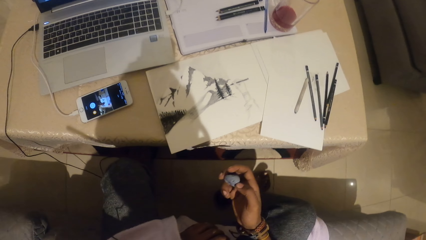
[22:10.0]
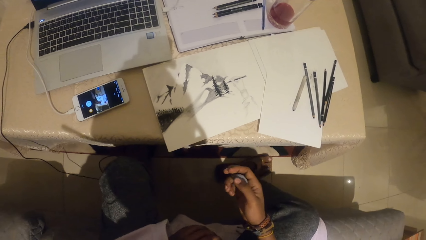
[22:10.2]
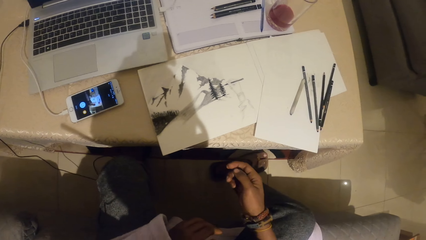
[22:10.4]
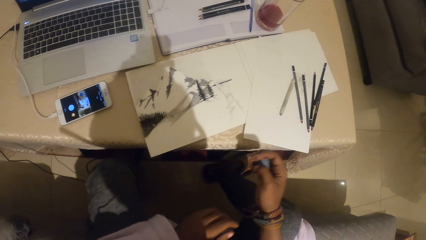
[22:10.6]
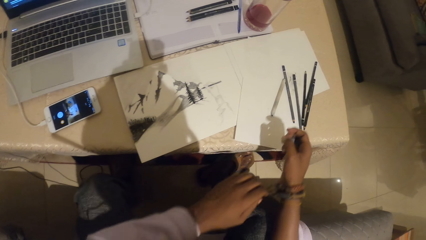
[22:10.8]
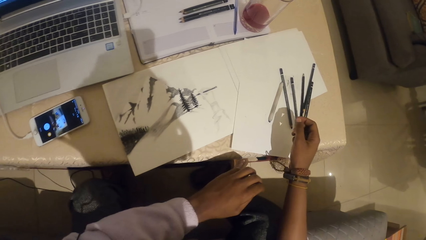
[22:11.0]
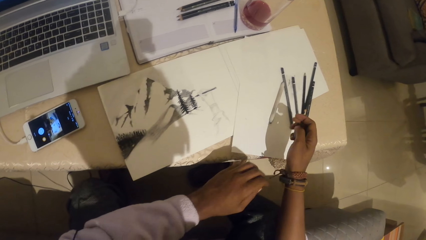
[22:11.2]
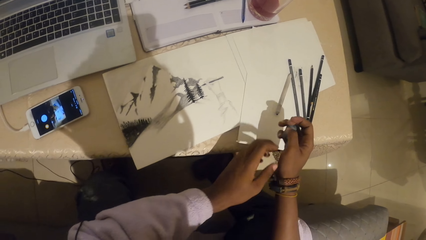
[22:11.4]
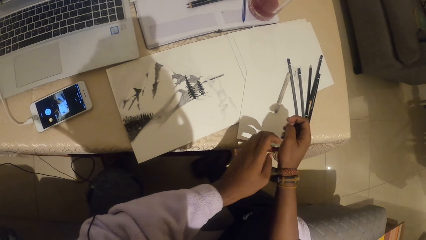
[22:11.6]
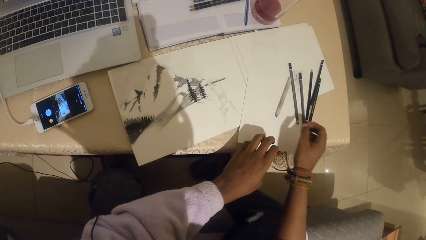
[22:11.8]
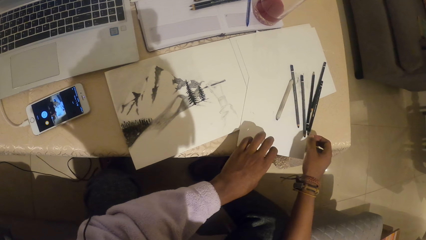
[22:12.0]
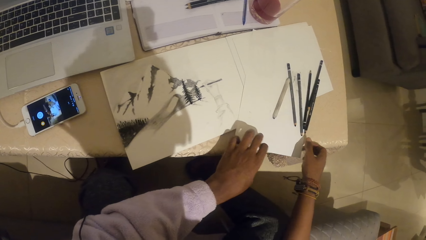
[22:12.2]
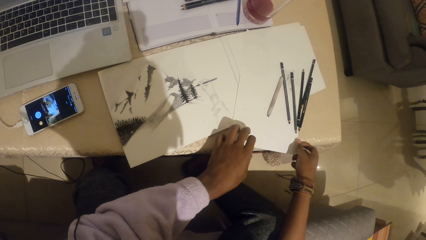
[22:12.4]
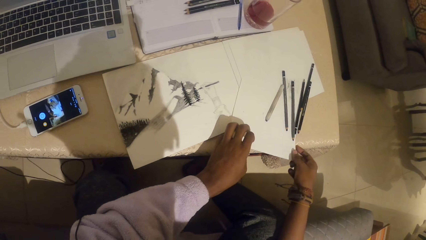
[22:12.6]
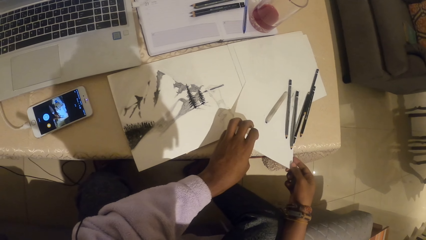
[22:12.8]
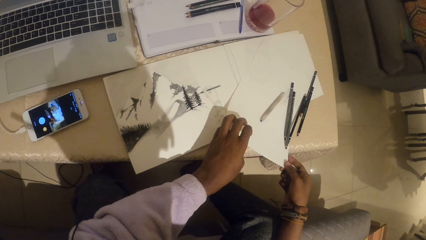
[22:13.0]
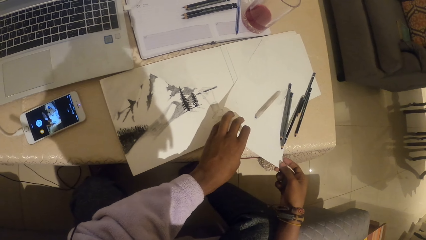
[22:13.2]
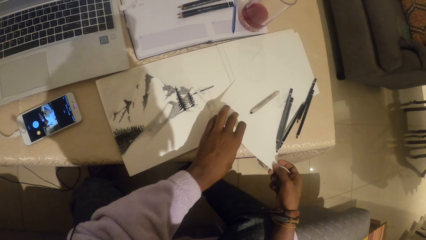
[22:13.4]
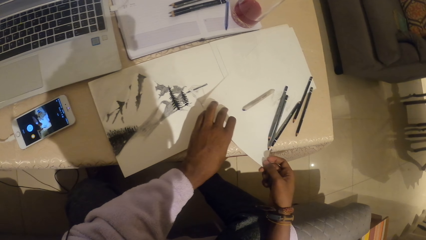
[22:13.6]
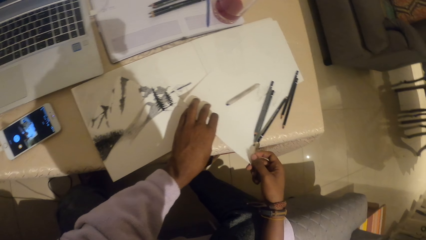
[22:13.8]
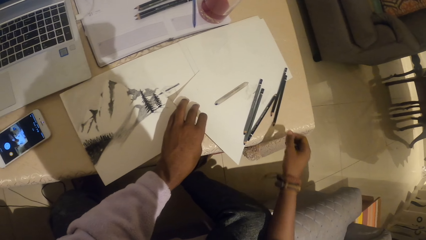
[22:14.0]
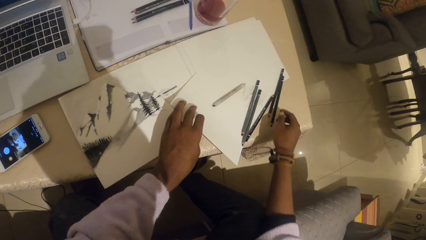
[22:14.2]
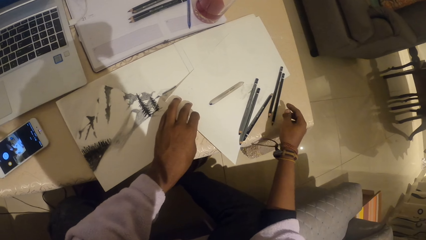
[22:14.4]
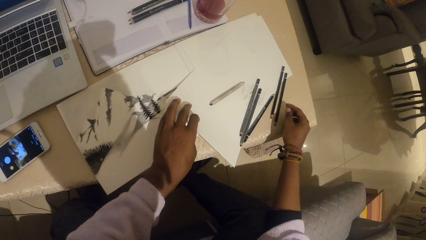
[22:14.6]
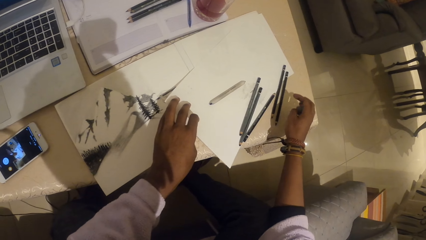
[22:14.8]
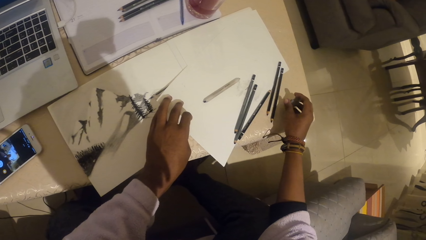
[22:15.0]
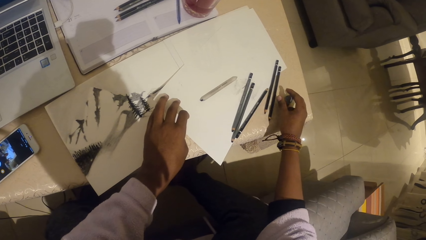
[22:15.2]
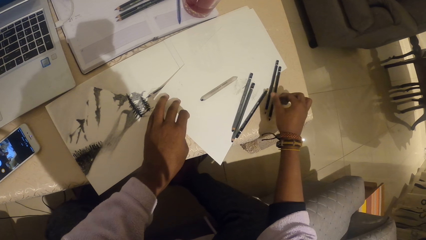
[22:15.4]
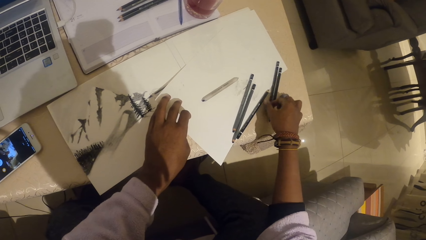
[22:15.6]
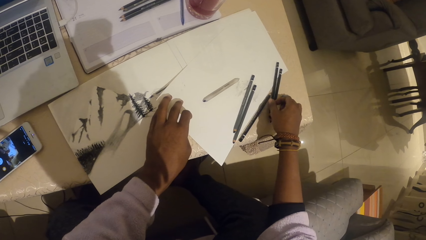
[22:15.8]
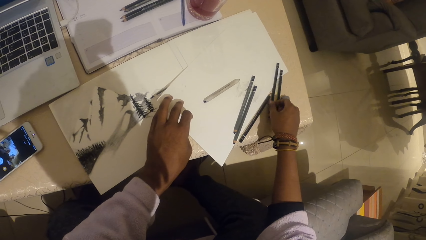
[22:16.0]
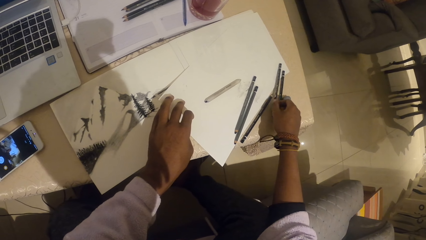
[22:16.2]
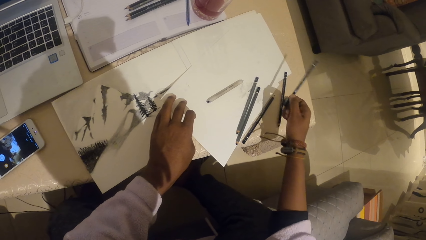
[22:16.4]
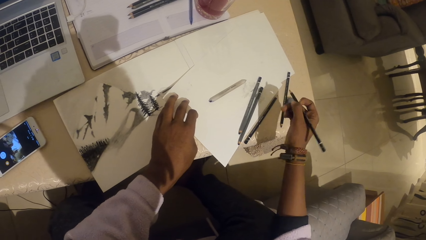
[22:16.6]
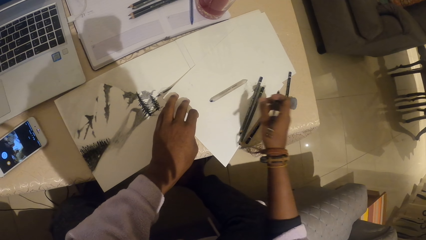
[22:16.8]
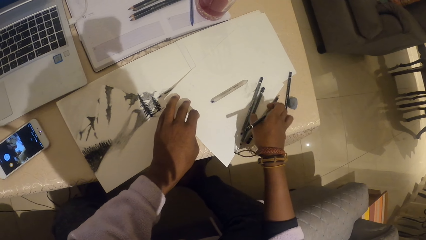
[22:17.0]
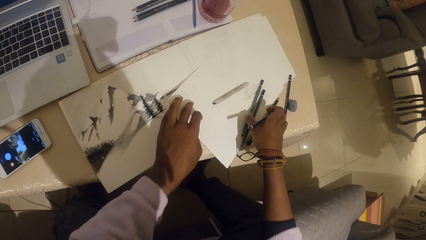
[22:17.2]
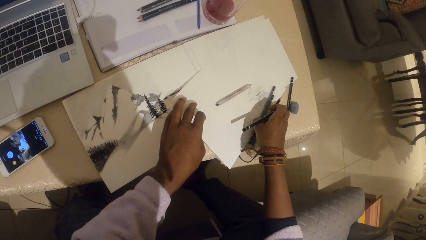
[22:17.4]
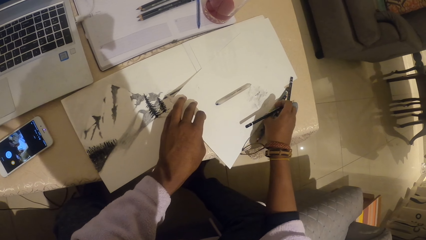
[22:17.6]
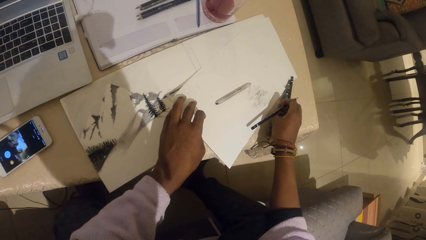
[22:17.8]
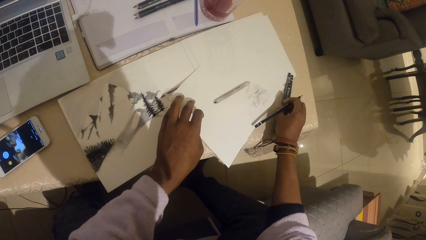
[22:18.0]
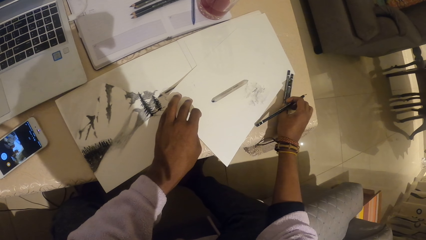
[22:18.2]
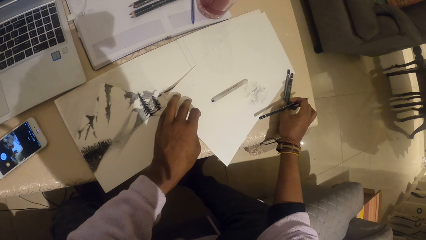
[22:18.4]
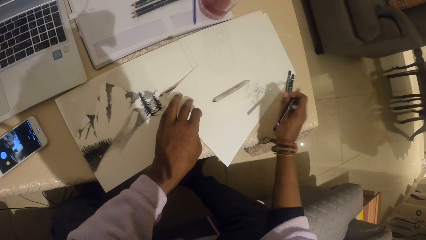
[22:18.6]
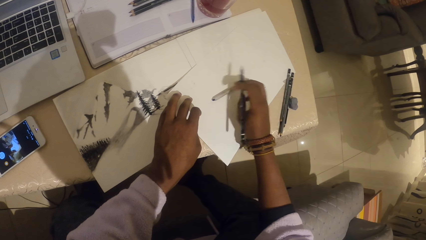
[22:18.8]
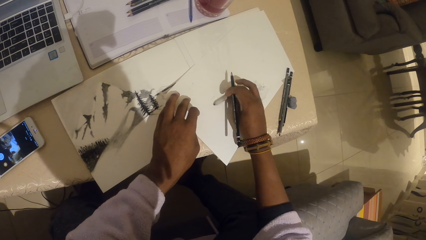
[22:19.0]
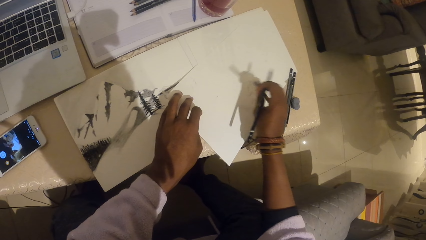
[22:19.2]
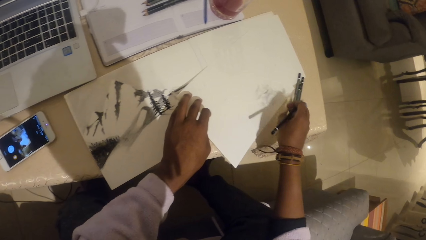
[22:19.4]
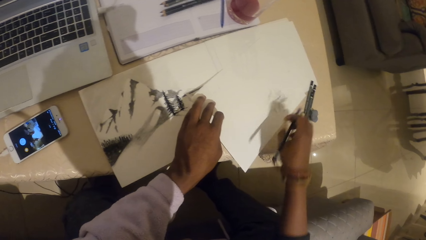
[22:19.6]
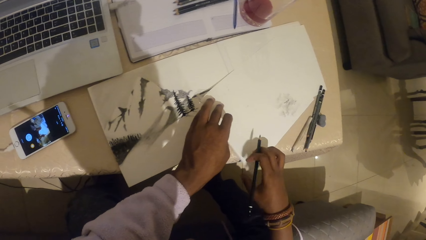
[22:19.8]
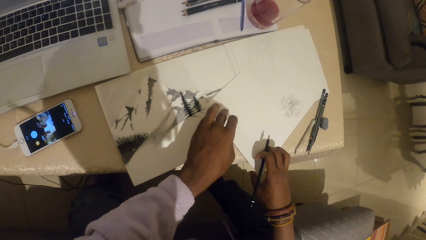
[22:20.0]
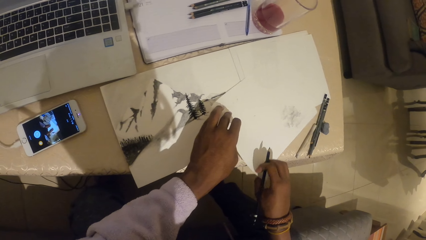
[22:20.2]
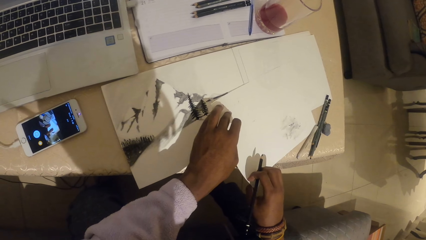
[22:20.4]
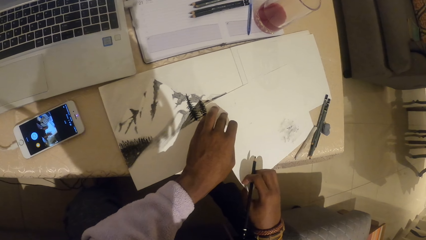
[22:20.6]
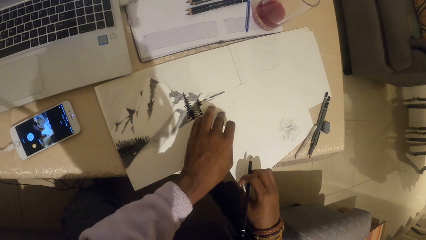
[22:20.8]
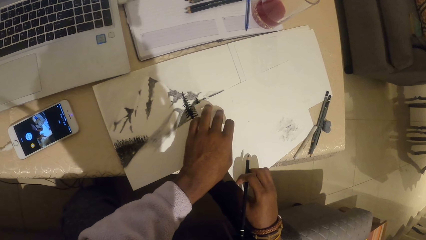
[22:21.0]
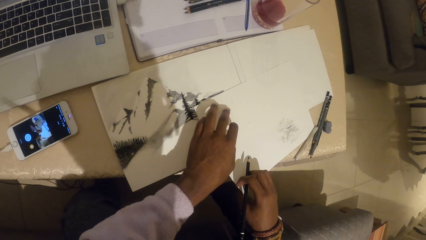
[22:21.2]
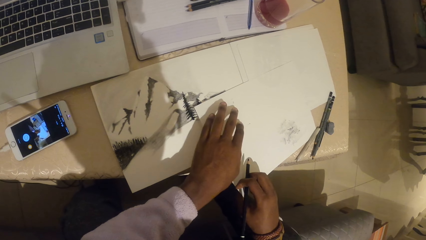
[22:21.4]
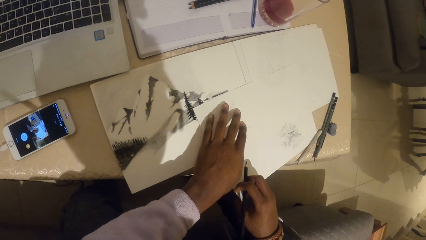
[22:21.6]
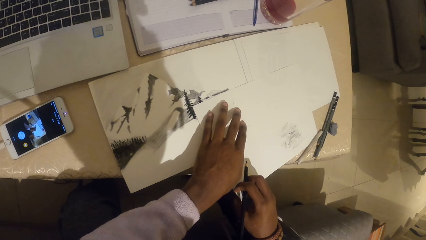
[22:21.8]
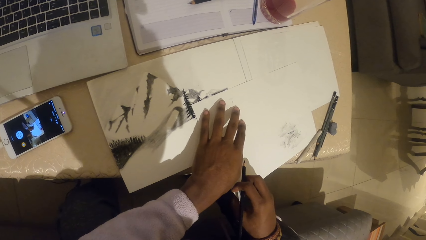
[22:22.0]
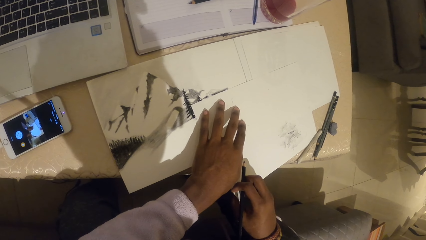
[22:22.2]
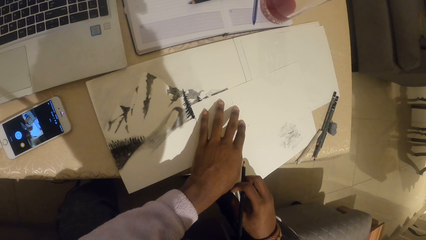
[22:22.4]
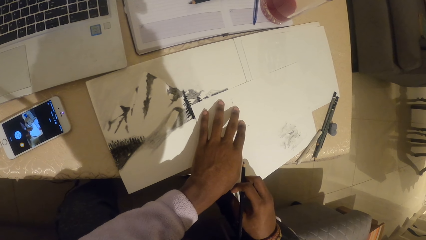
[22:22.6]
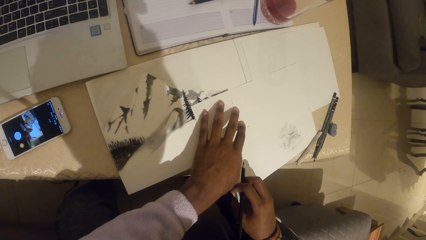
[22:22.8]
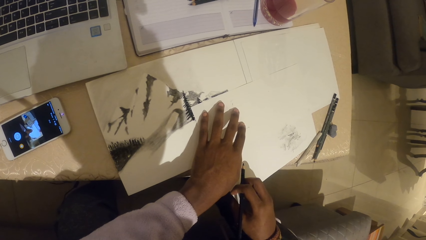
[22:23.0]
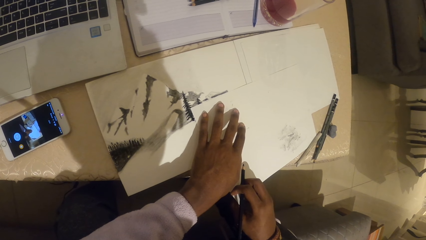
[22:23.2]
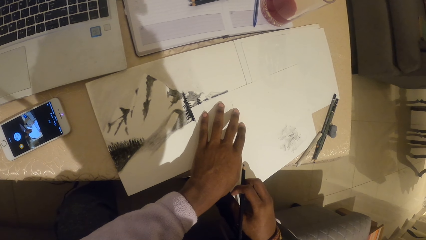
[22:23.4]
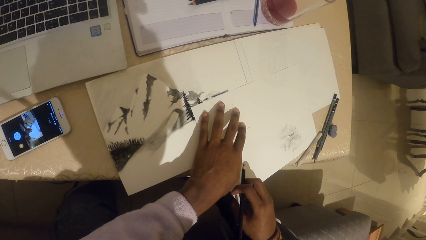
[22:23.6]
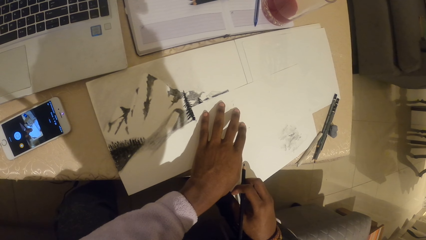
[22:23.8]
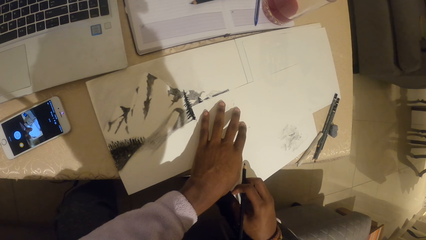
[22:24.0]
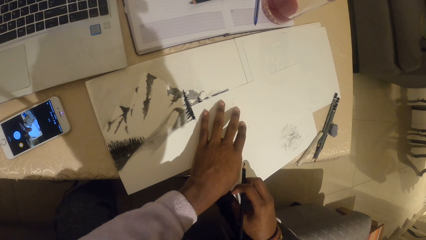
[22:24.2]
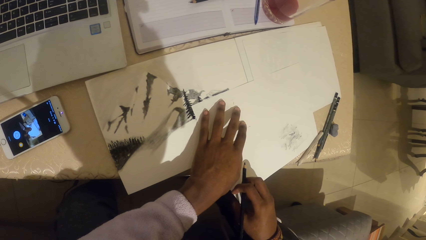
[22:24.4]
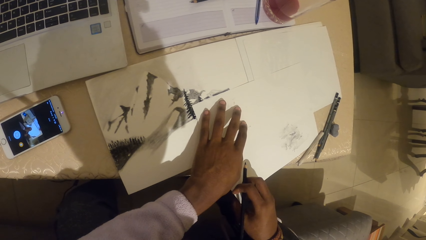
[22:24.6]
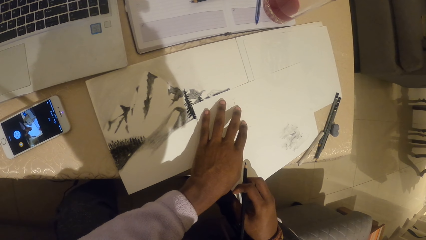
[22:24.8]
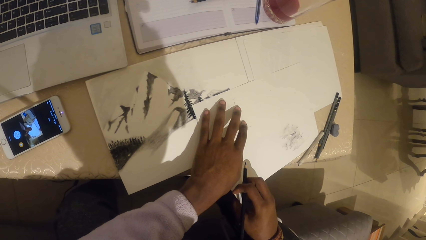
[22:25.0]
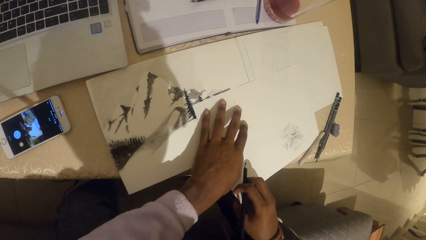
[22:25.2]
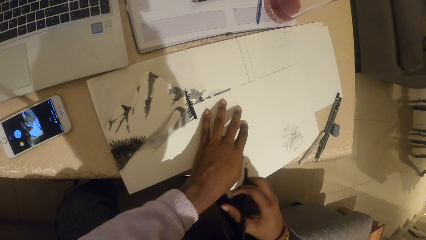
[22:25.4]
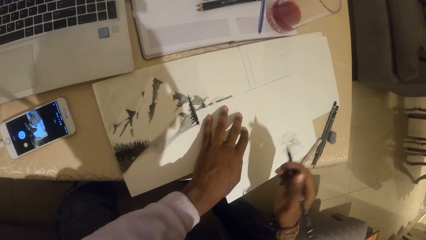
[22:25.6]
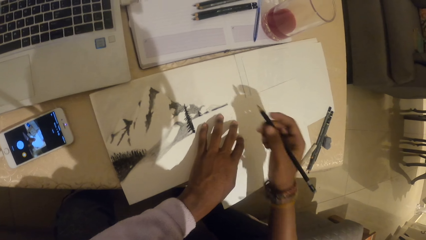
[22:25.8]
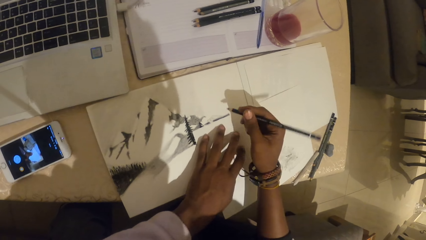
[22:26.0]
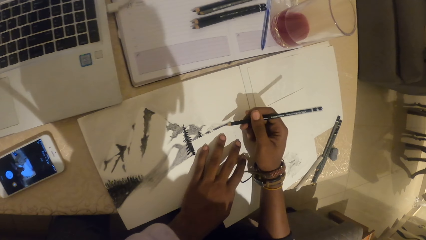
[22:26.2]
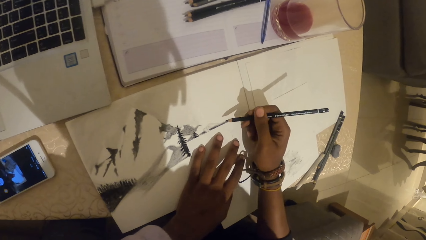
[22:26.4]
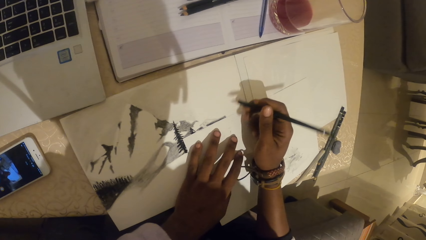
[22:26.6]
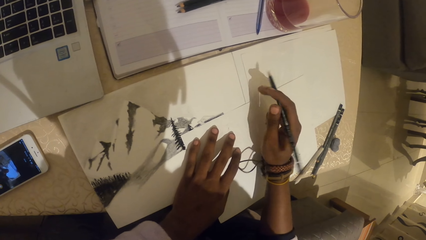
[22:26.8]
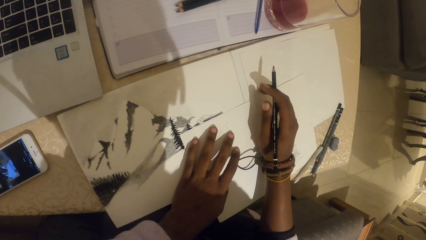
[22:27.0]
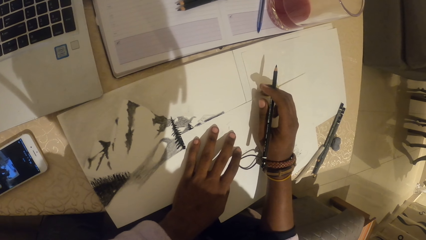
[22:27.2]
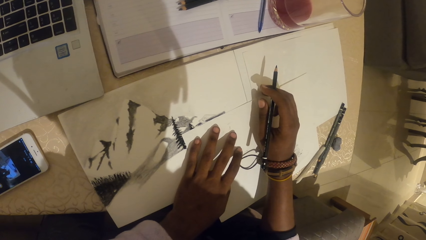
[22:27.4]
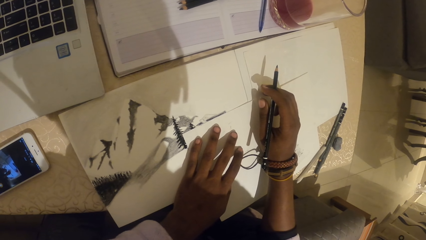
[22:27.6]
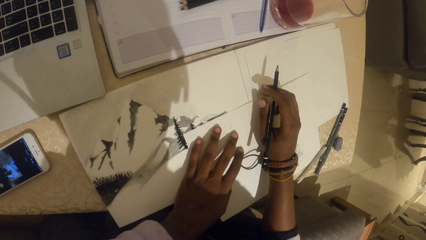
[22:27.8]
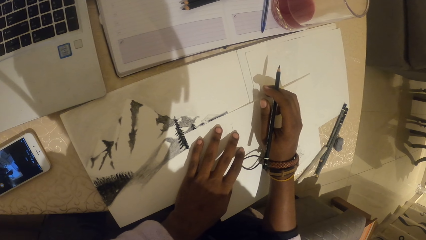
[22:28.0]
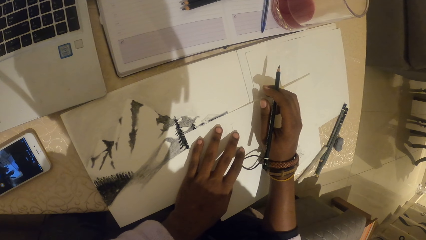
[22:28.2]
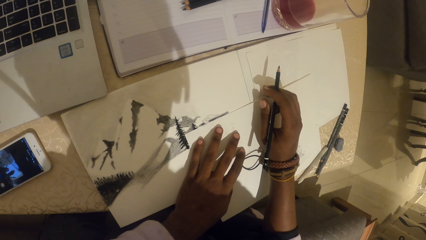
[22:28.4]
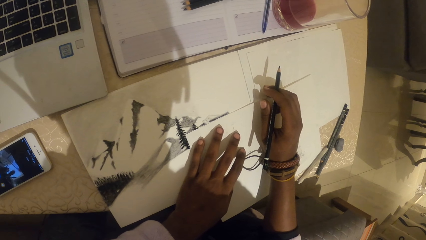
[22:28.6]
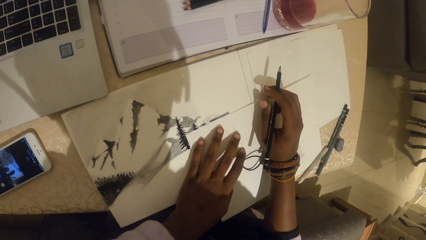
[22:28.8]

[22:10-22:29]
The camera wearer moves a piece of paper on the table. They touch a drawing paper. They place the eraser on the table. They pick a pen from the table. They move the pens aside. They touch the drawing paper. They adjust the piece of paper on the table.
